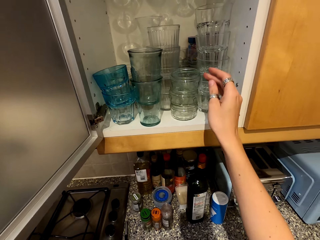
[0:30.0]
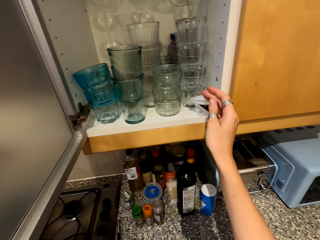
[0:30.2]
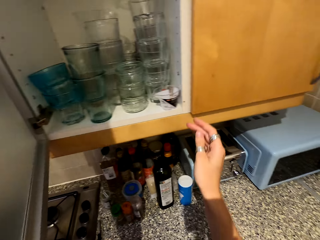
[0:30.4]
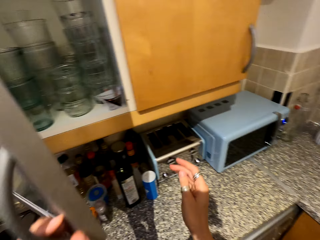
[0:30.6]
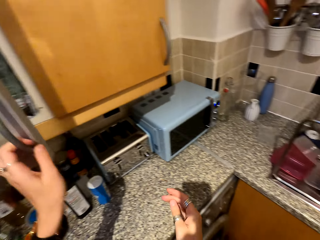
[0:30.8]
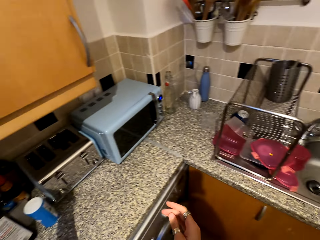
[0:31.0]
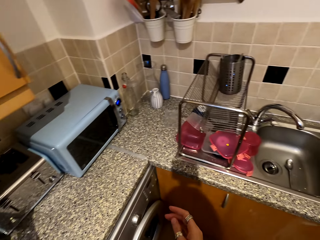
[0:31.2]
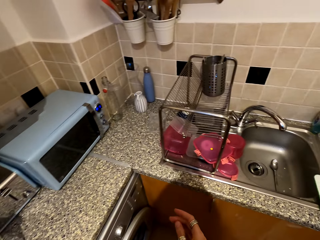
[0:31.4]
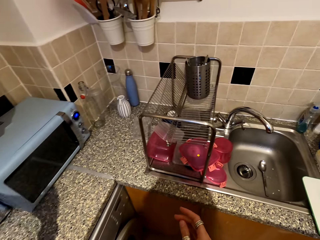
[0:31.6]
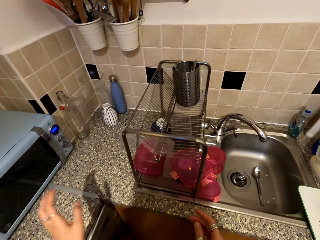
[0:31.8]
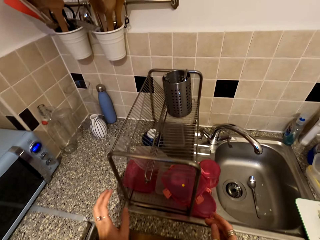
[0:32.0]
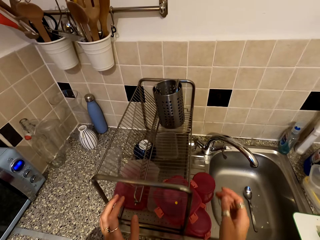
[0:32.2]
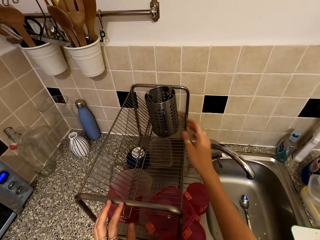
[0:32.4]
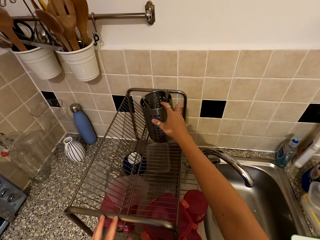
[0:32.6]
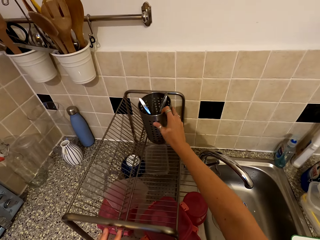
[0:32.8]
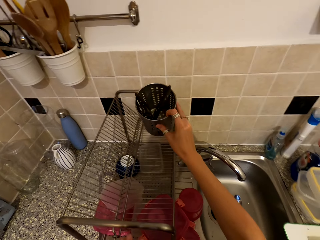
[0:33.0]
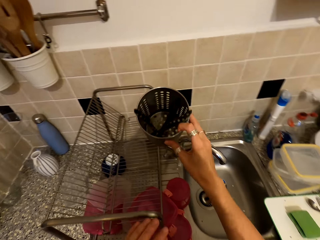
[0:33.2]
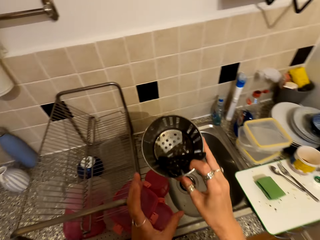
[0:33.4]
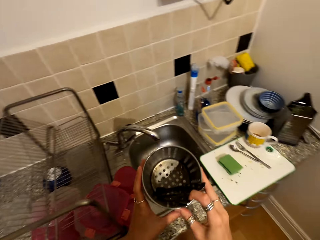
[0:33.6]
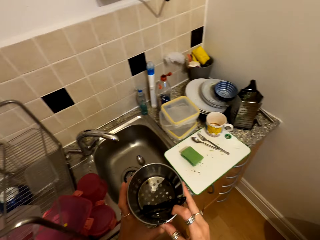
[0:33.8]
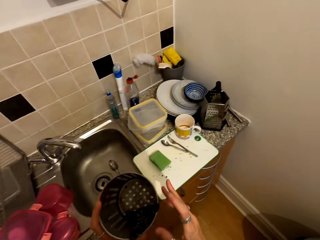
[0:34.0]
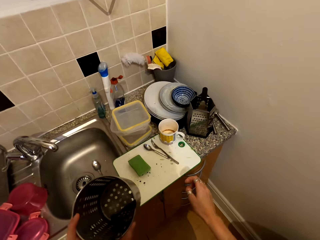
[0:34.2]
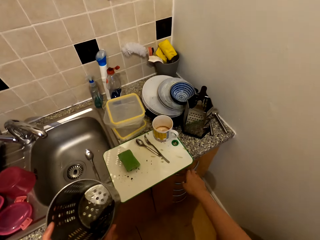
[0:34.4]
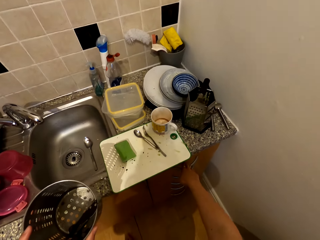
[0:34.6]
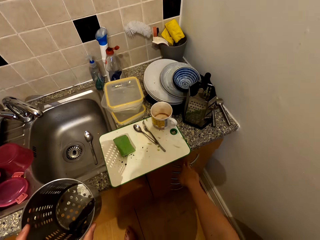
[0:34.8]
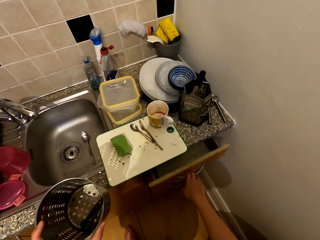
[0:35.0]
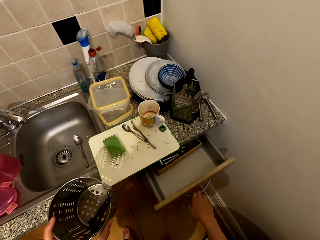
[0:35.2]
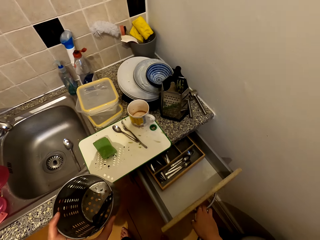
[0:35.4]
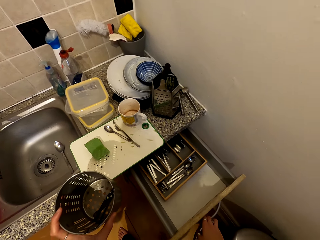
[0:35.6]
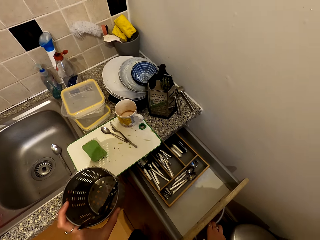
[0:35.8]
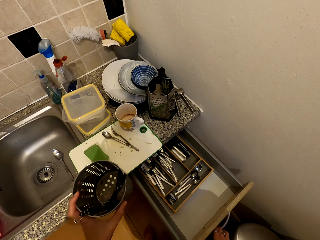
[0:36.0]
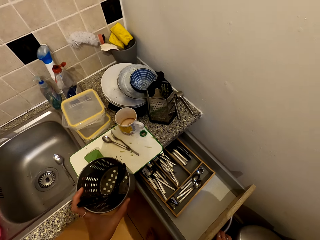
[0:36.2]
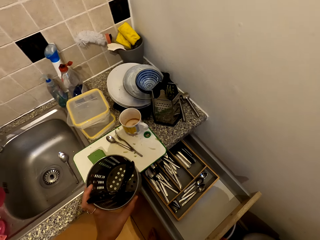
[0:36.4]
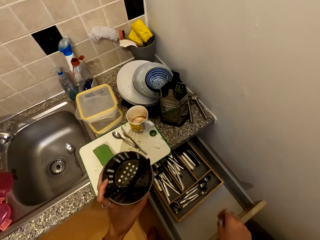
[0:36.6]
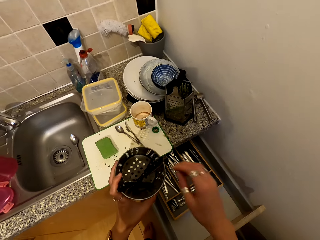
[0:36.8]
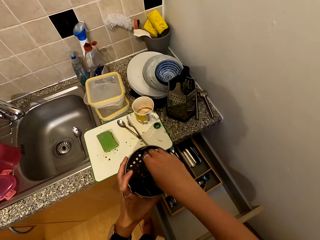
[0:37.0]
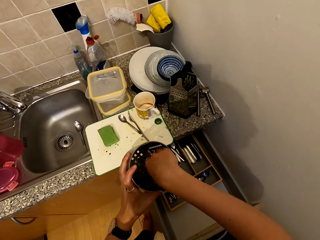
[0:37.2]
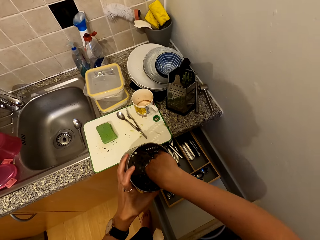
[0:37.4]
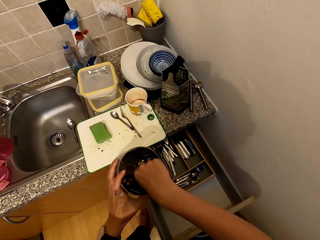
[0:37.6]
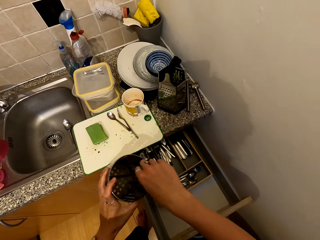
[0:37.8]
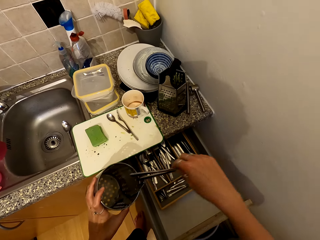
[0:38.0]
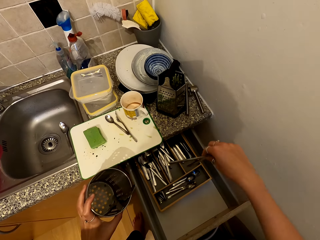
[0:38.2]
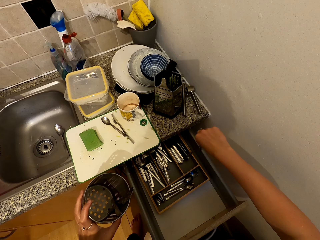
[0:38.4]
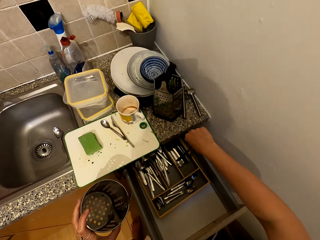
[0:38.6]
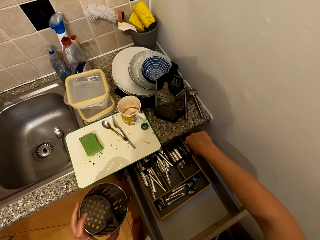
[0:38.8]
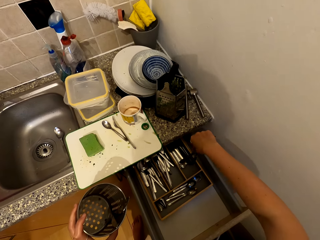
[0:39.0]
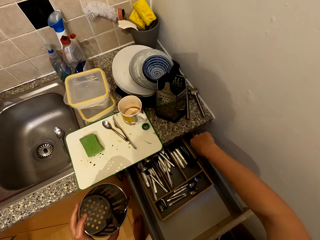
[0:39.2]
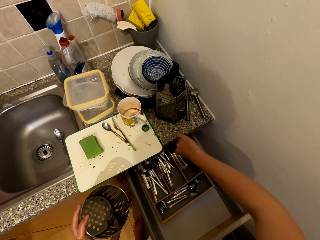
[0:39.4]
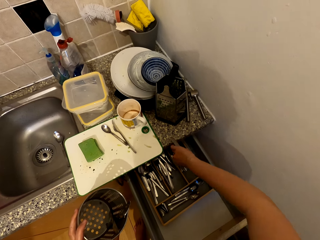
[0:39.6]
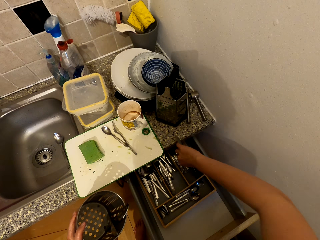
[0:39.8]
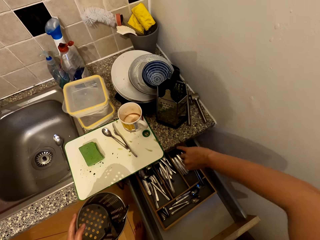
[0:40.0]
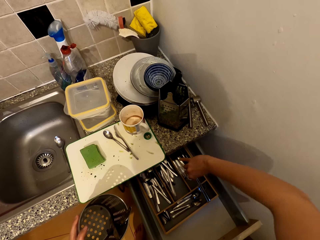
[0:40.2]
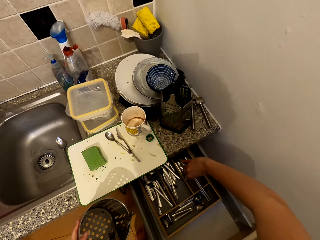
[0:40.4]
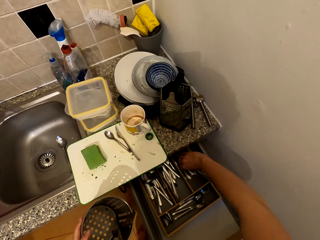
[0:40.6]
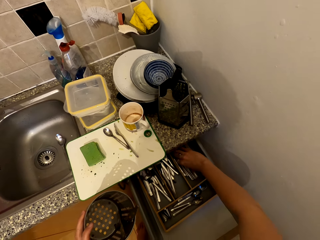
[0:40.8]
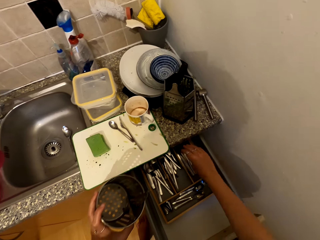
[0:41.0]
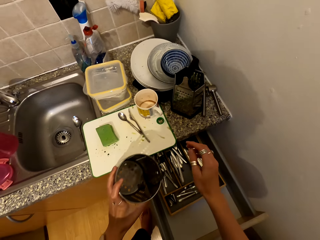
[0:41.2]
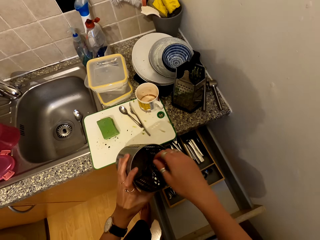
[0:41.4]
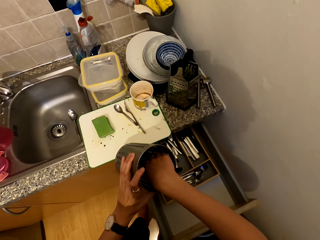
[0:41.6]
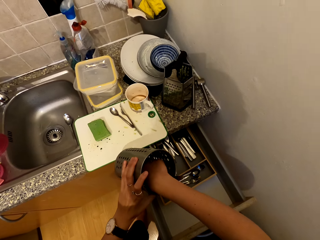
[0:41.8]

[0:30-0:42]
The camera wearer closes the cabinet. They move around. They pick the spoon holder from the rack. They open the drawer. They take knives. They put spoons in the drawer. They put the knives in the drawer.

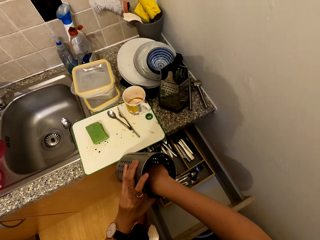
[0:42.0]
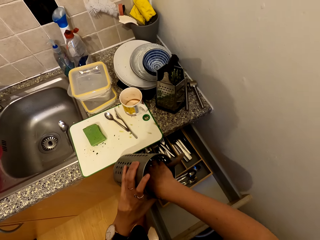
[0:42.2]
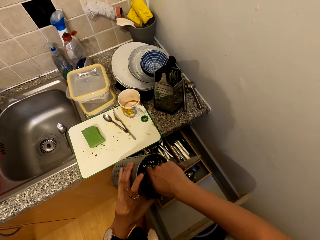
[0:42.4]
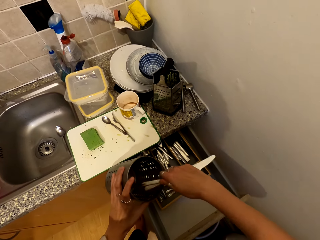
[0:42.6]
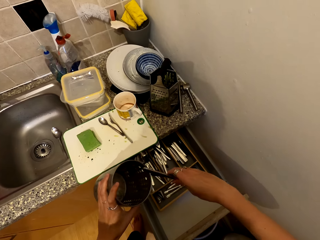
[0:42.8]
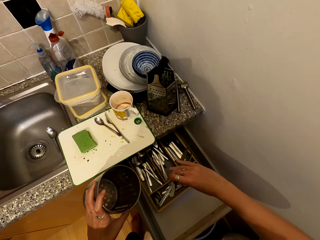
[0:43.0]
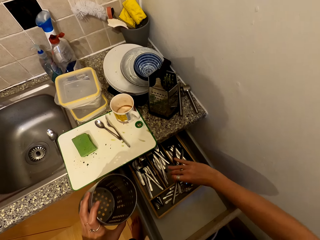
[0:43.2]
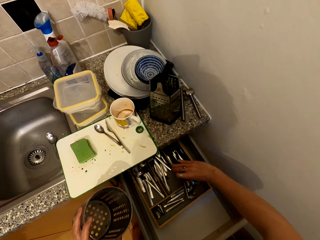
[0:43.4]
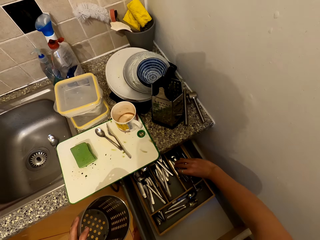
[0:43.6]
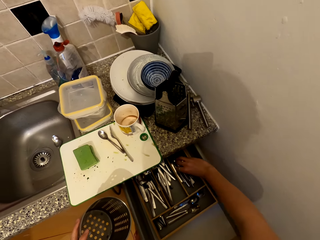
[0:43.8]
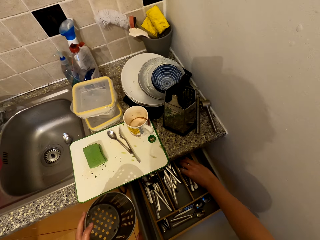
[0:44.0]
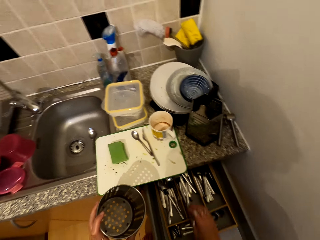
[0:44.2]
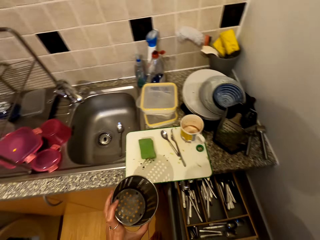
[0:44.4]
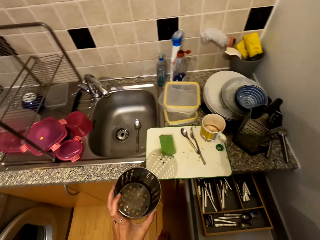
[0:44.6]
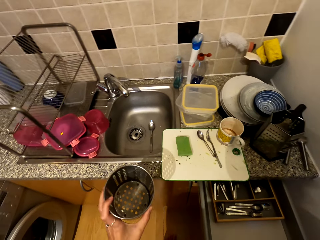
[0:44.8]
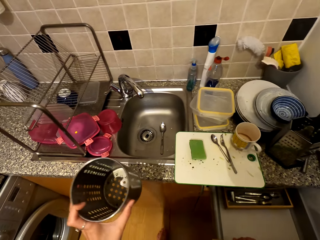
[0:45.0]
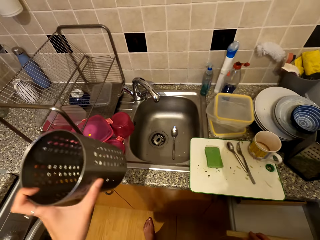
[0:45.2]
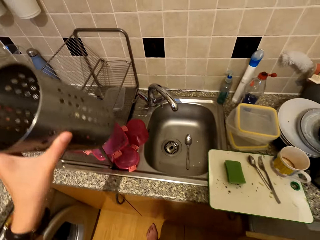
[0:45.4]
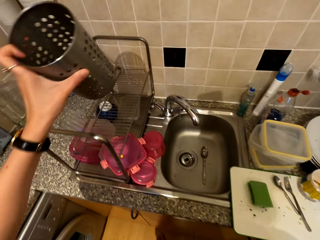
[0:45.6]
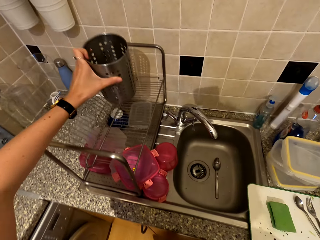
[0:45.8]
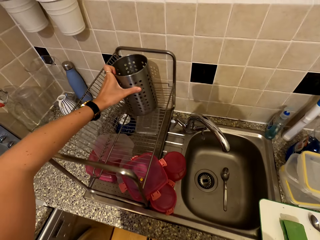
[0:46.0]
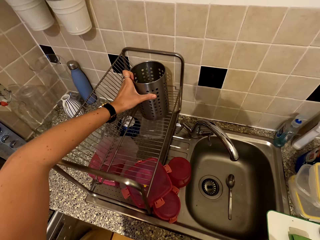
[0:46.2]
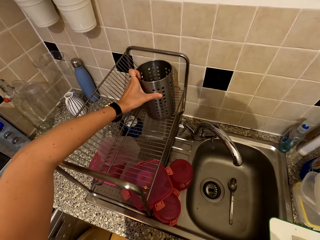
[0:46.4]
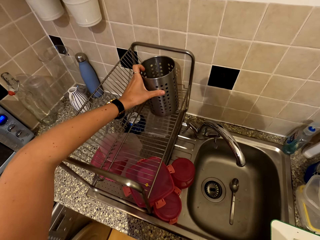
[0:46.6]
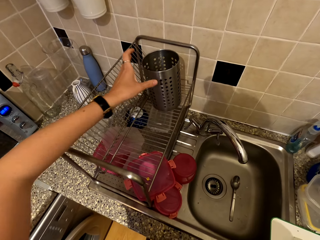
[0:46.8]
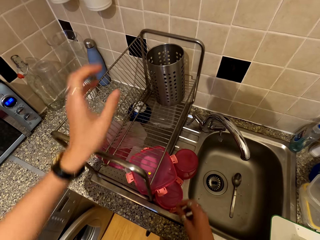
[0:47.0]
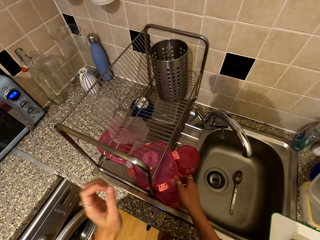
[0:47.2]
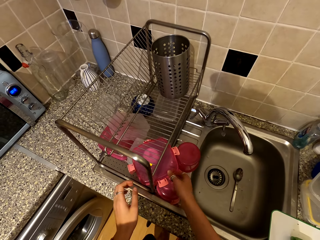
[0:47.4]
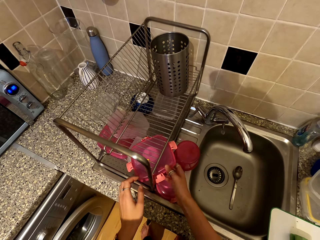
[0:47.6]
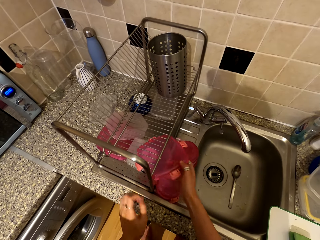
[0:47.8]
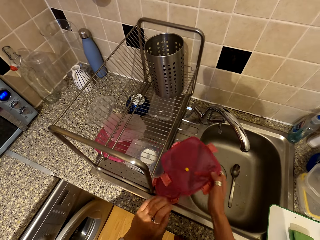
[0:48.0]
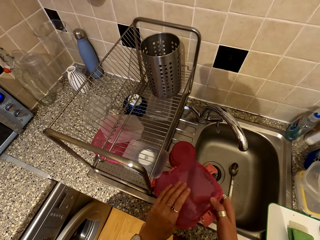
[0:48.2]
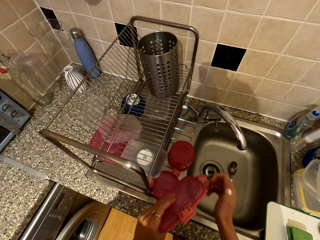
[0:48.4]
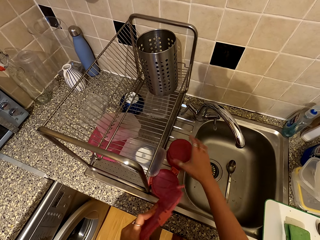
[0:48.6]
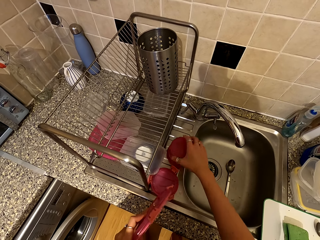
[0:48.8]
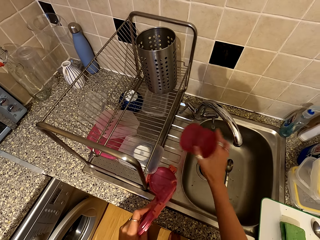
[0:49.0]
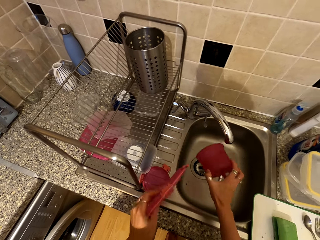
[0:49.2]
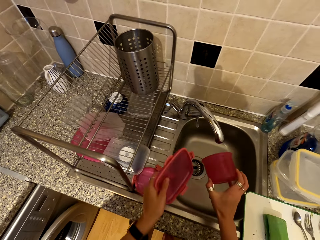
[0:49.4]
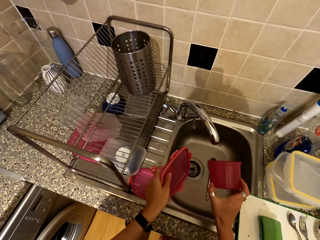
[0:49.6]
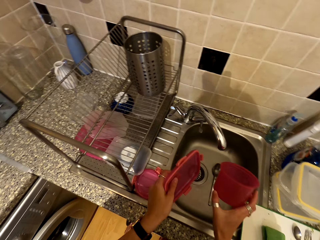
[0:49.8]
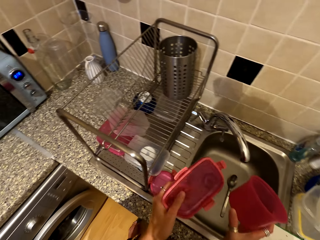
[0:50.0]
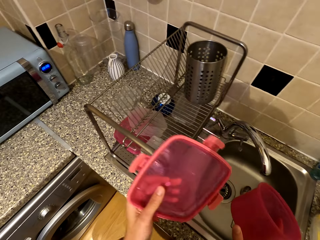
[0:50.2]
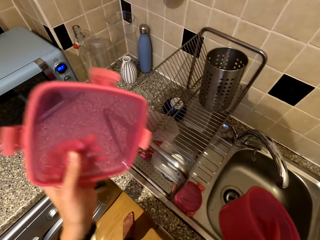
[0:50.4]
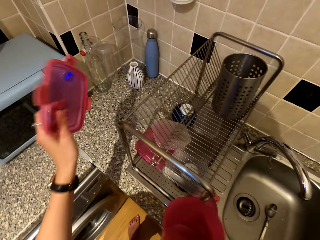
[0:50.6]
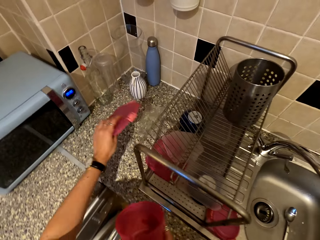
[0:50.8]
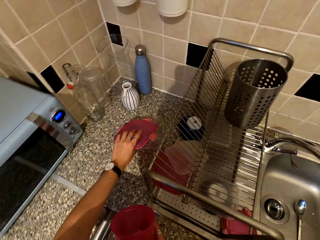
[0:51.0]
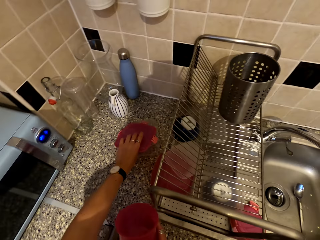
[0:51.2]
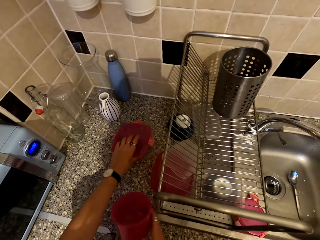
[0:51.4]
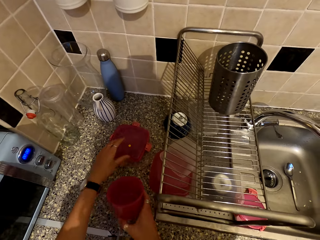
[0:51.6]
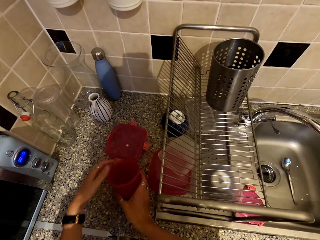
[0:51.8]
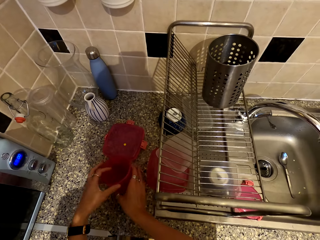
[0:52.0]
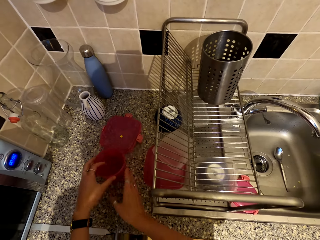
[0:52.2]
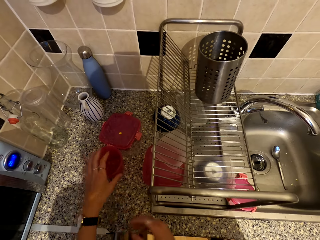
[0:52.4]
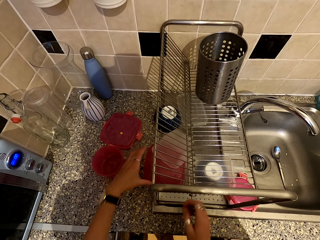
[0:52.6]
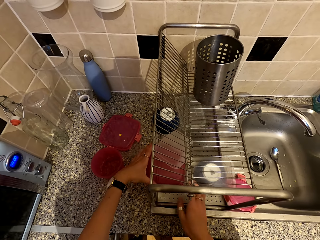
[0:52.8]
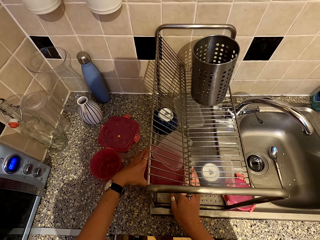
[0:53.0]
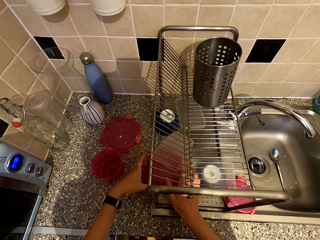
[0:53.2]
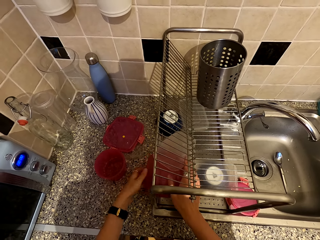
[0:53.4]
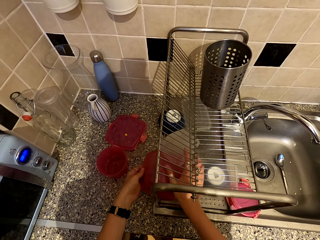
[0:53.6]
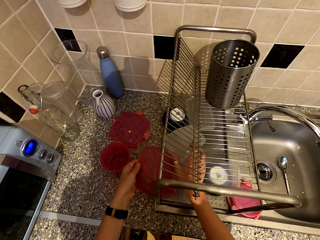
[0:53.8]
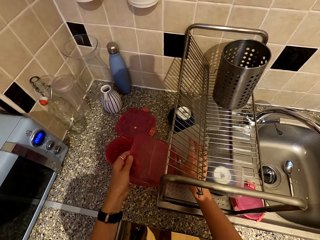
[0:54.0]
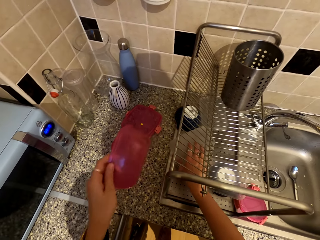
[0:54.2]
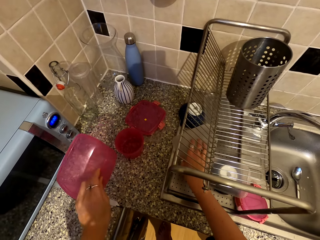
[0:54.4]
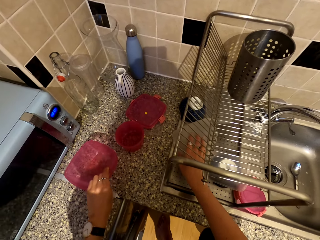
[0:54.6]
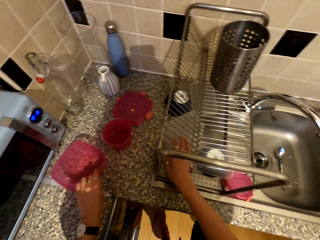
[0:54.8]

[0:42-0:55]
The camera wearer takes more knives. They put the knives in the drawer. They close the drawer. They place the spoon holder in the rack. They take a container. They pick a lid from the rack. They take another container. They put the containers on a surface. They place the lid on the counter top. They take a container. They pick a dish from the rack.
